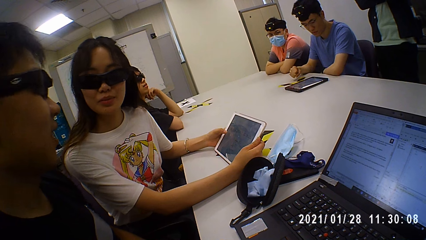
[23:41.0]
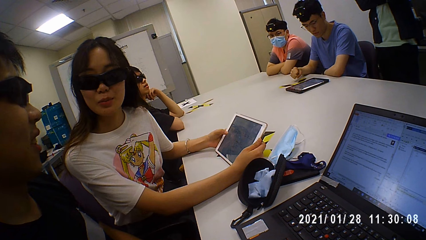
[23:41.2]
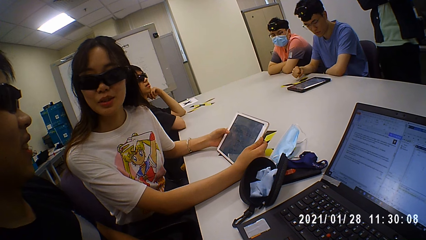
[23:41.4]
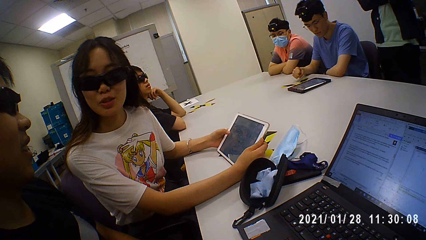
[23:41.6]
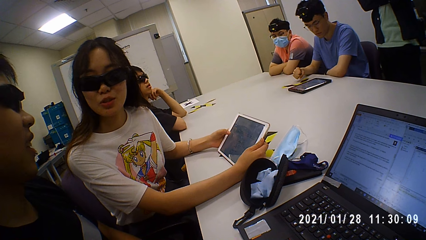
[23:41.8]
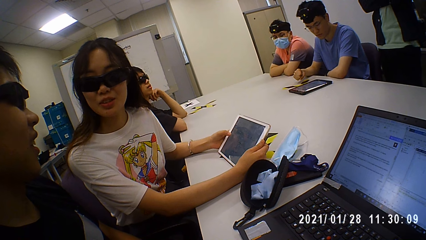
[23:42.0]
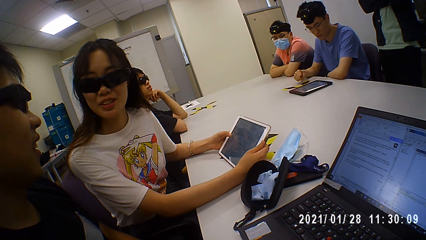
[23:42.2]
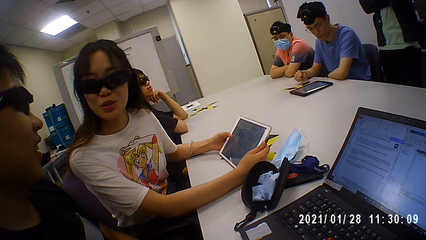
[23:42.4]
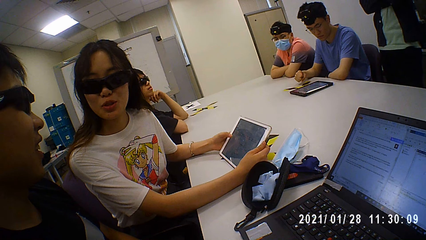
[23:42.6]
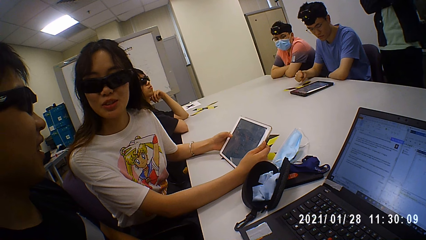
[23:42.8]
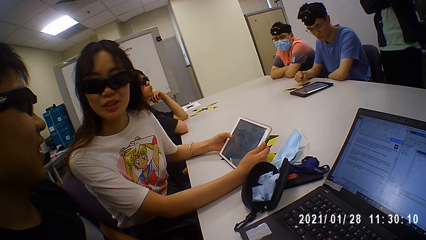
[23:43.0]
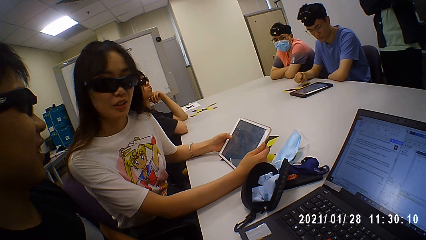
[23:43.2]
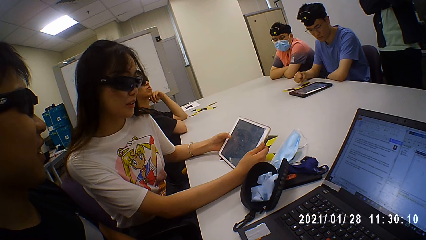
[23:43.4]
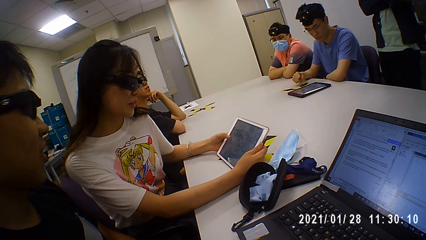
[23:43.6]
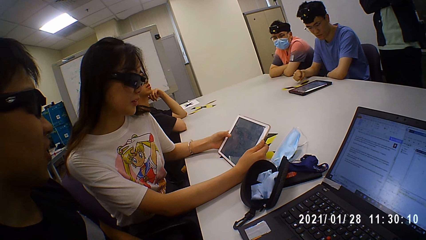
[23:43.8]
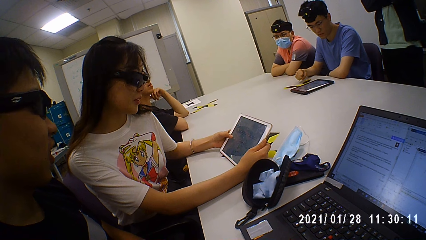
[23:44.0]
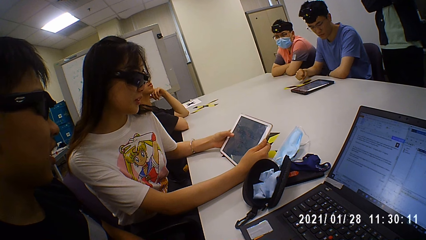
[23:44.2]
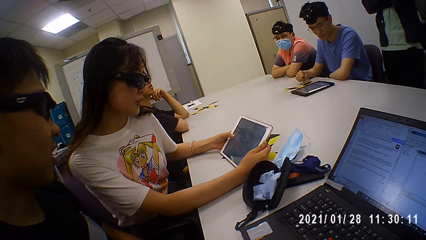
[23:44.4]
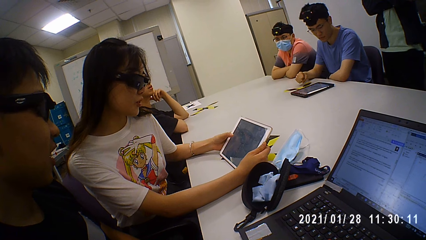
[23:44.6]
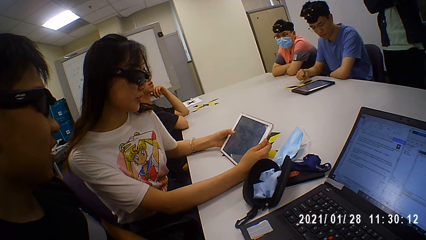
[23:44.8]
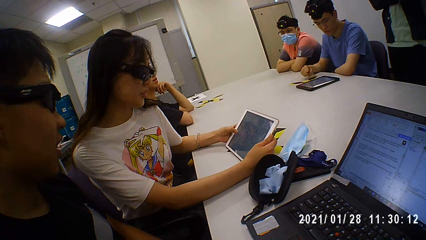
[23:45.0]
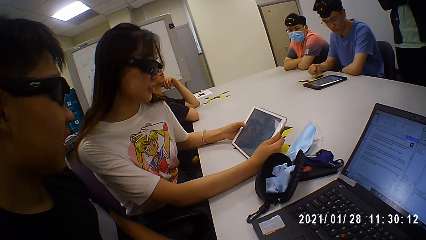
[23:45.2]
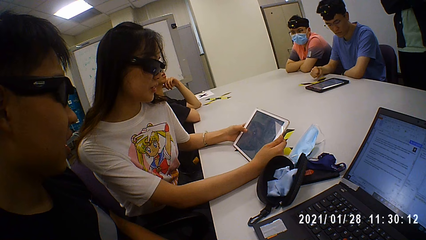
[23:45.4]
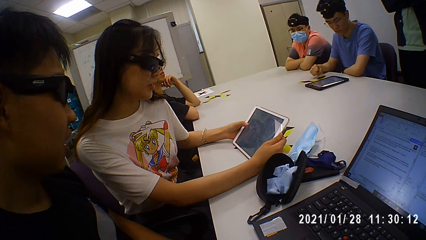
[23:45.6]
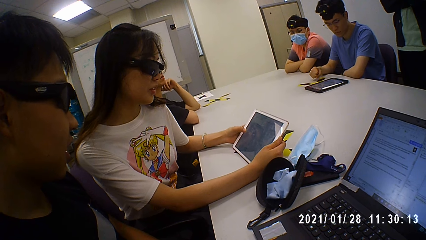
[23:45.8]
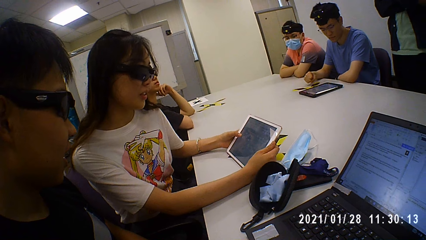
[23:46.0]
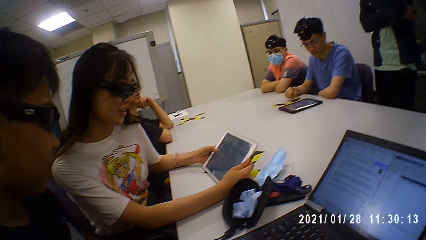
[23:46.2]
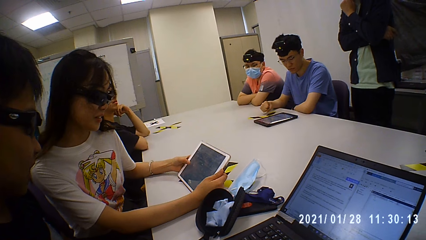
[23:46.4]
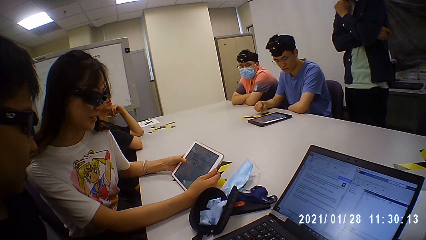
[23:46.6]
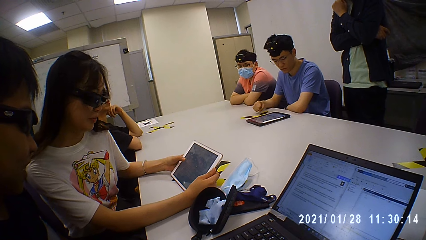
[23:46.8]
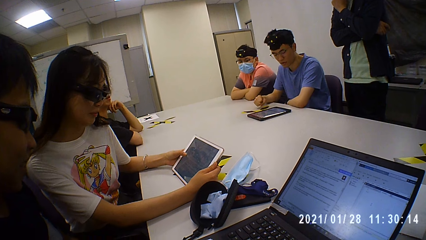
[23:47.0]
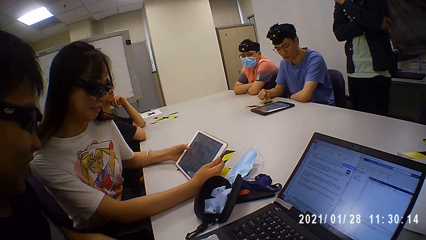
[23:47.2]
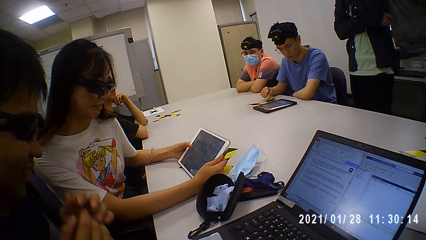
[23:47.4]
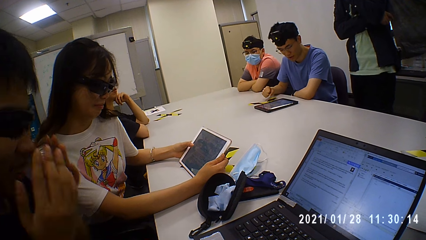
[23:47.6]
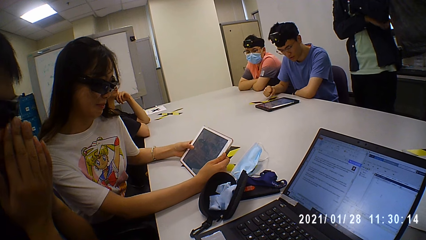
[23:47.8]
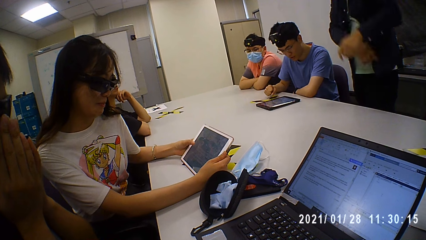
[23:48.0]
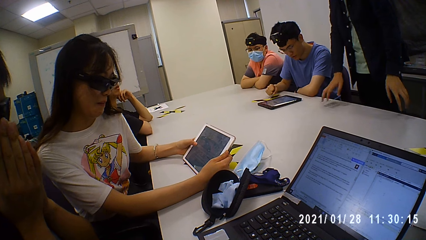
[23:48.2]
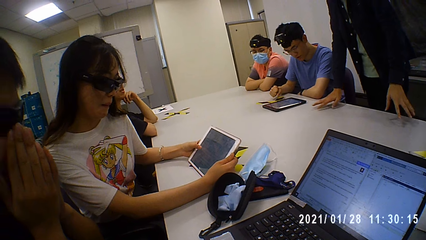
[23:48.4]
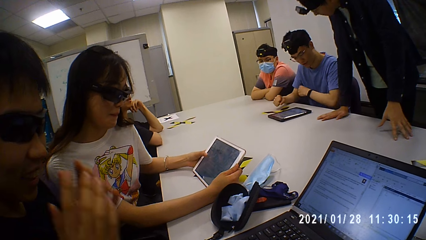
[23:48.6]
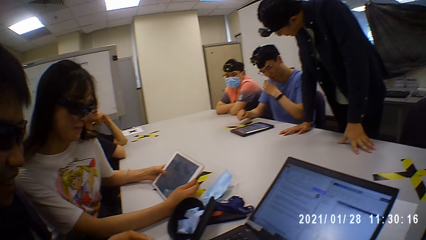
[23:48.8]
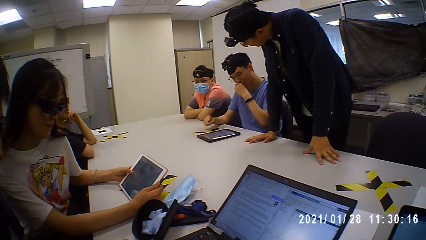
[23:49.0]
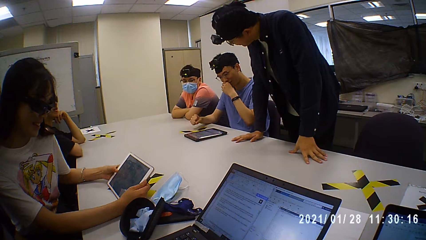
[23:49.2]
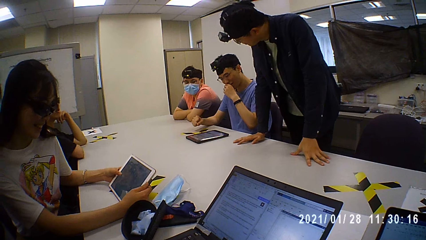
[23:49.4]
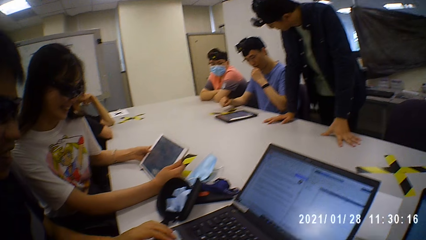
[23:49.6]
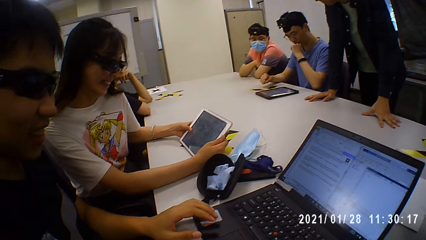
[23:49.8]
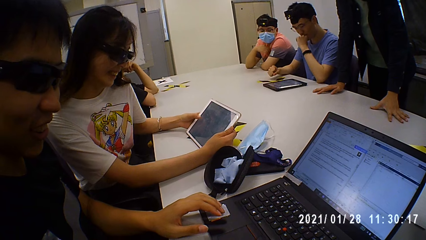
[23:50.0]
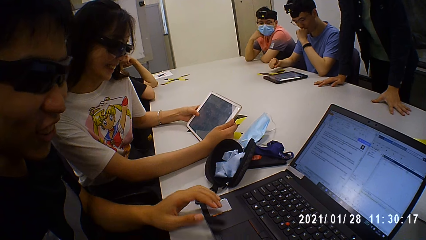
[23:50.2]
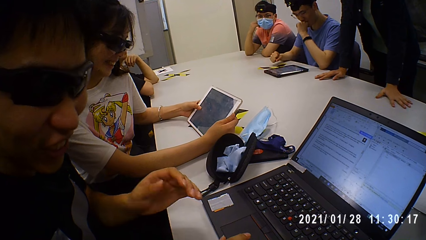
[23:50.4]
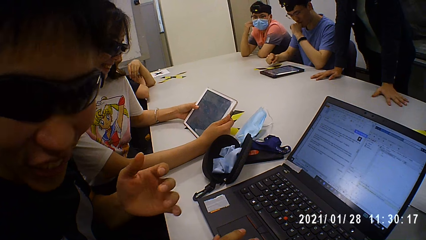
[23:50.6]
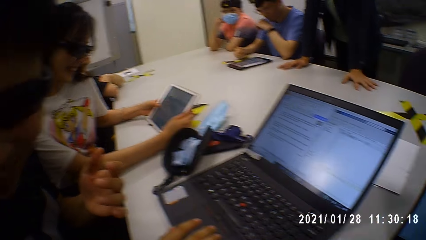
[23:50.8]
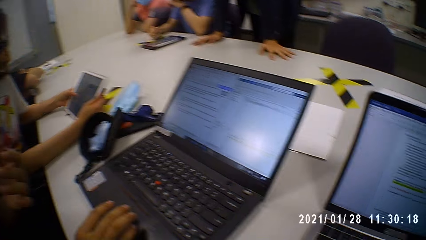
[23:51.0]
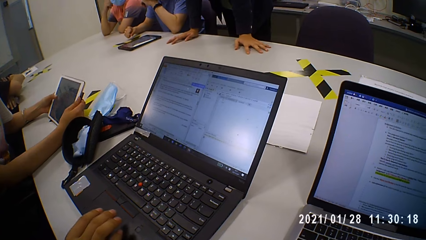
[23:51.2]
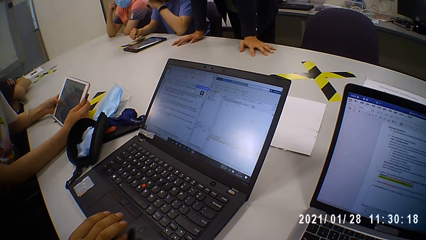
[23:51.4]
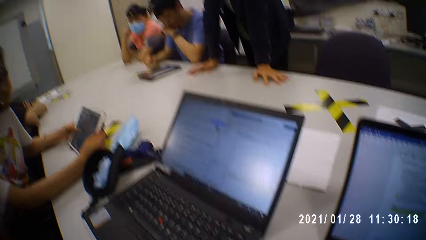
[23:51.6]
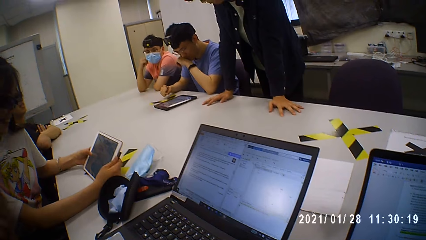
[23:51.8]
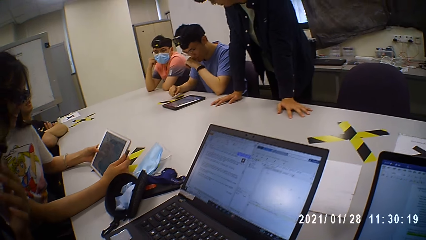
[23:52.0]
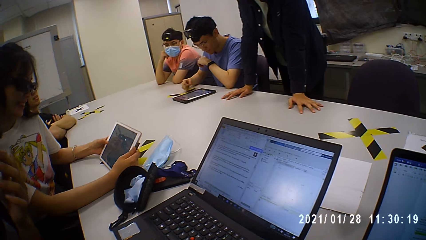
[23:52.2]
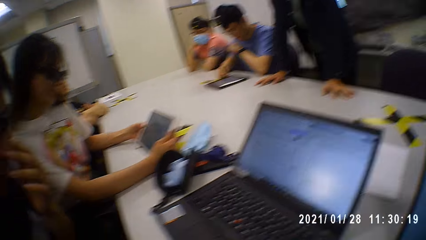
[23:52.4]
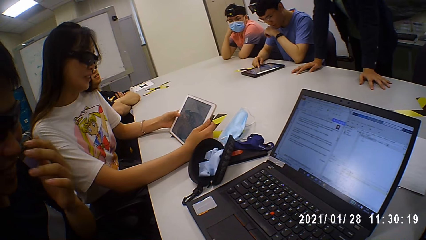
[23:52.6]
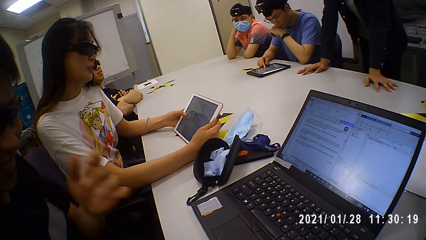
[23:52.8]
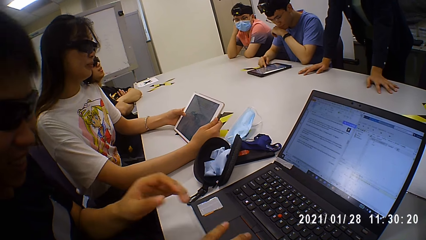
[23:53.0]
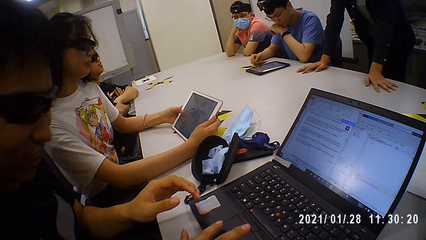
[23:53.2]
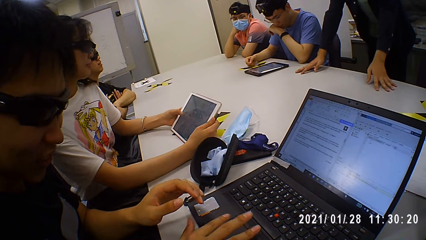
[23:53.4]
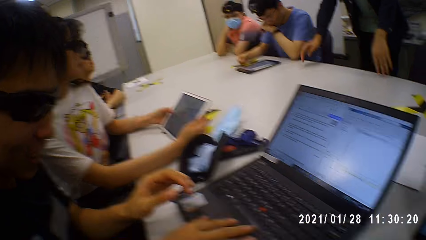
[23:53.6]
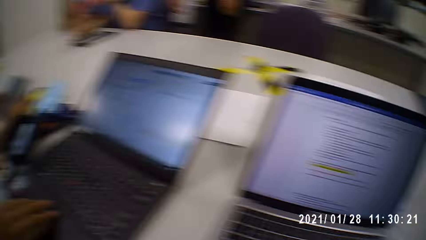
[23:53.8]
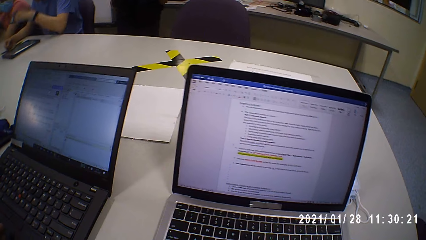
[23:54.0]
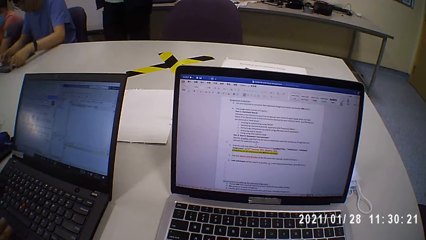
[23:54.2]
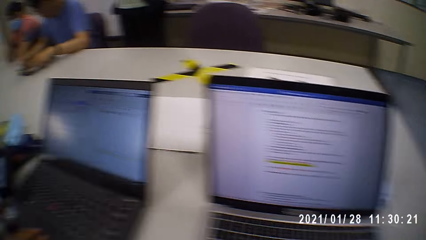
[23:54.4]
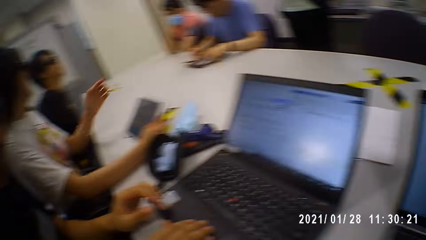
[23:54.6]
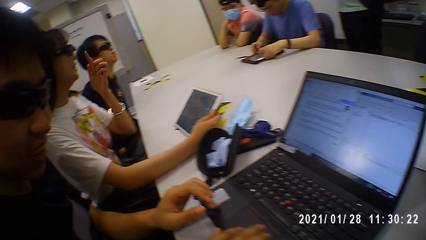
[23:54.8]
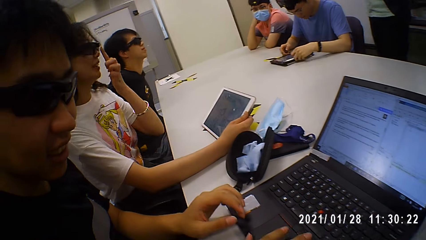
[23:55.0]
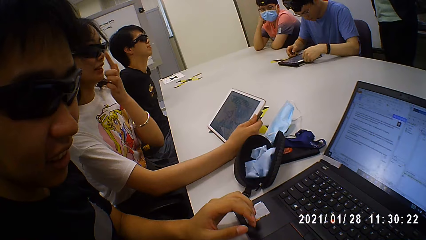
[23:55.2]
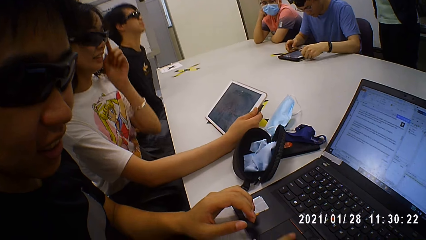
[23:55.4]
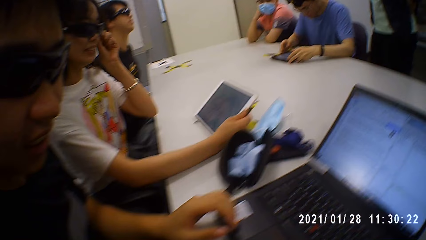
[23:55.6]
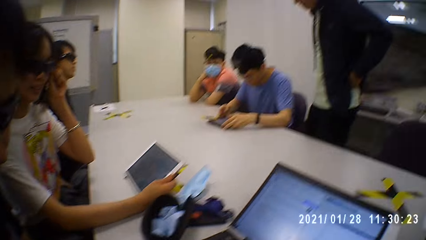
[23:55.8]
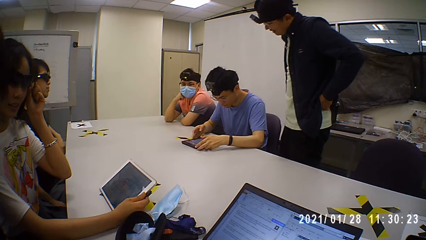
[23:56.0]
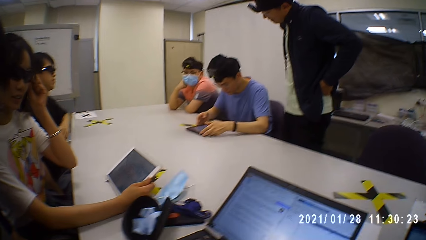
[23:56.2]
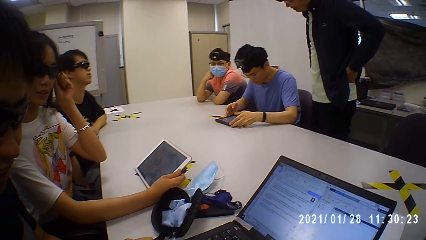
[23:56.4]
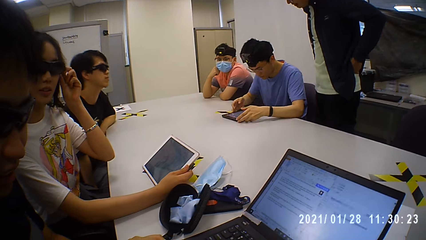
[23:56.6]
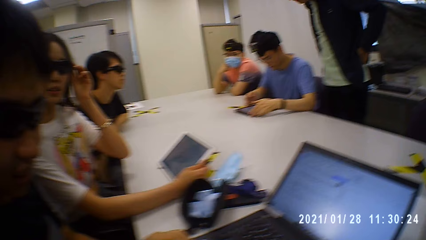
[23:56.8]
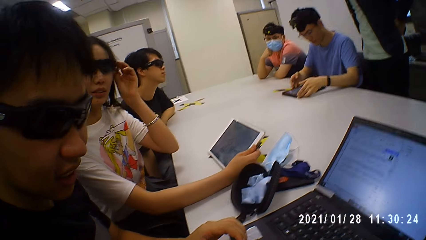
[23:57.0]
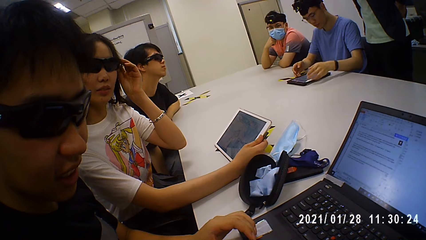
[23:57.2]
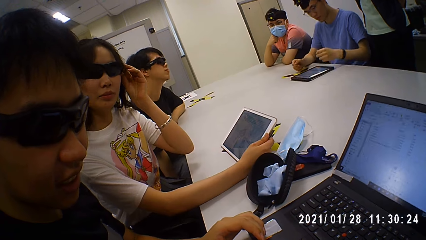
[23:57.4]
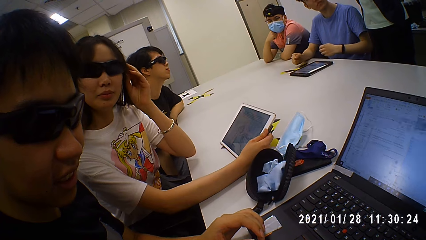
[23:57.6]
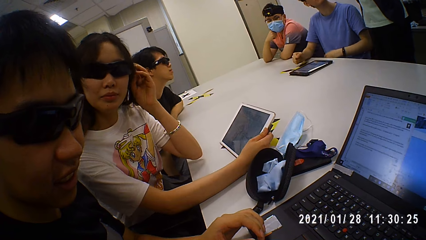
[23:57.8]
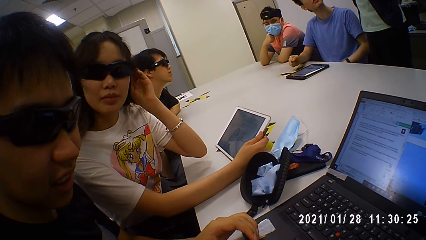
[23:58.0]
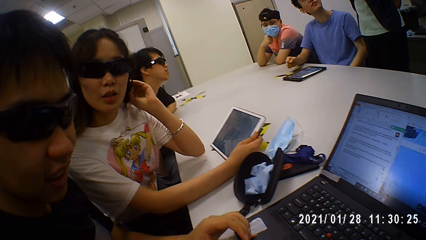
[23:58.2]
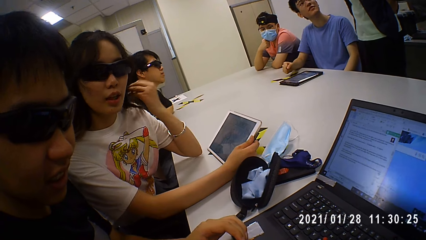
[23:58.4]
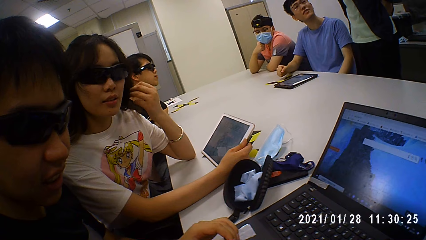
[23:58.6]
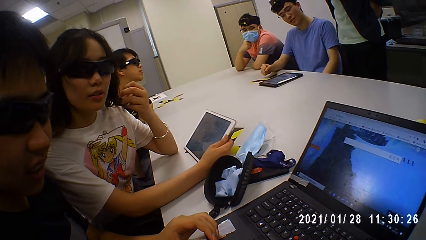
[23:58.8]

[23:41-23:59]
A woman looks at the tablet and touches the tablet screen. The camera wearer talks to the woman. The woman looks at the tablet. The woman looks at the tablet again and talks to the camera wearer. A man talks to the camera wearer. The camera wearer talks to the woman. The woman looks at the tablet. A person leans on the table. The camera wearer laughs. Another man laughs. The camera wearer looks around. The first man talks to the camera wearer. The other man touches the laptop. The camera wearer looks around. The person stands upright. The camera wearer talks to the other man. Another person adjusts the goggles and touches the hair.
